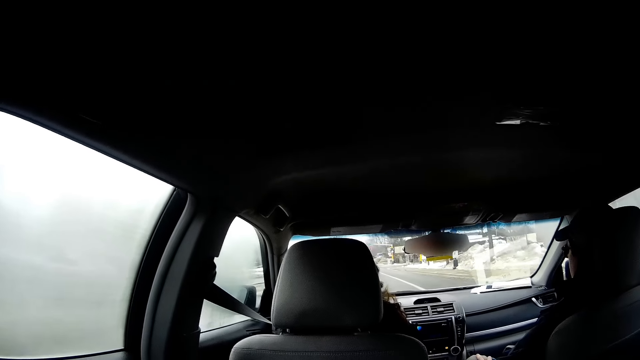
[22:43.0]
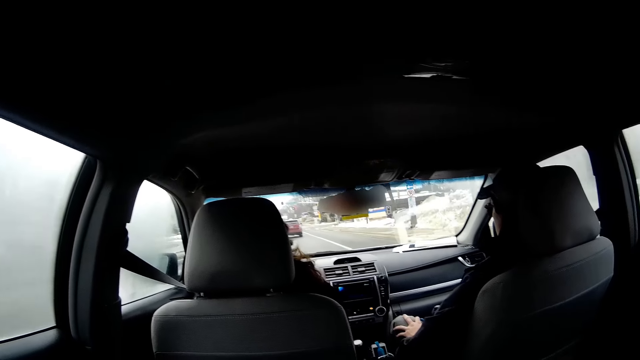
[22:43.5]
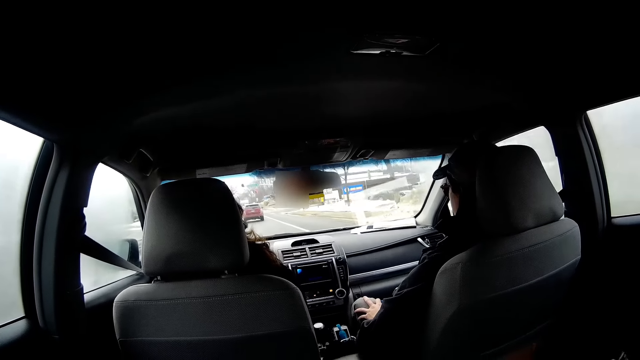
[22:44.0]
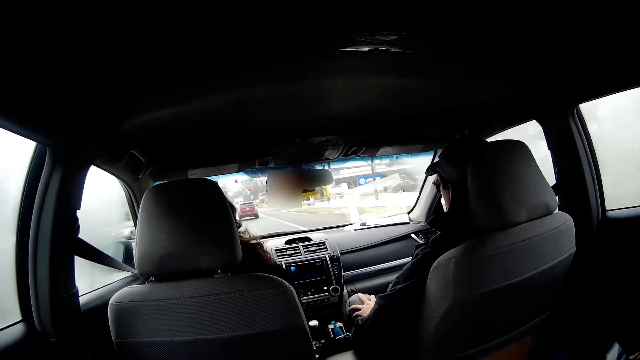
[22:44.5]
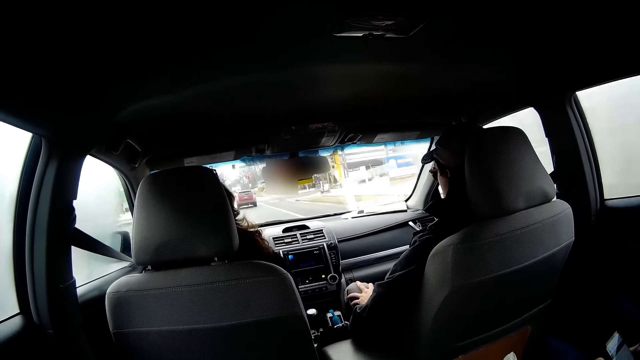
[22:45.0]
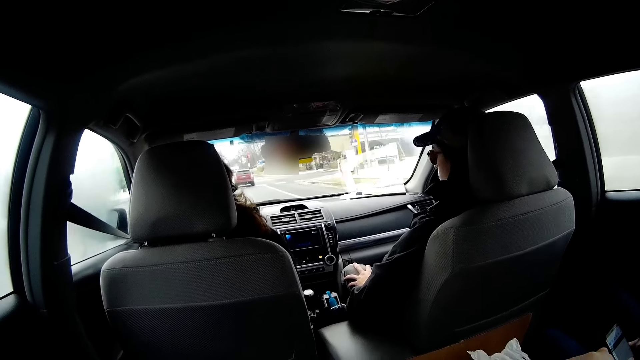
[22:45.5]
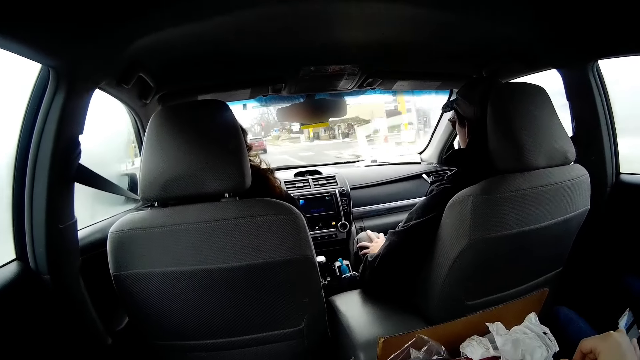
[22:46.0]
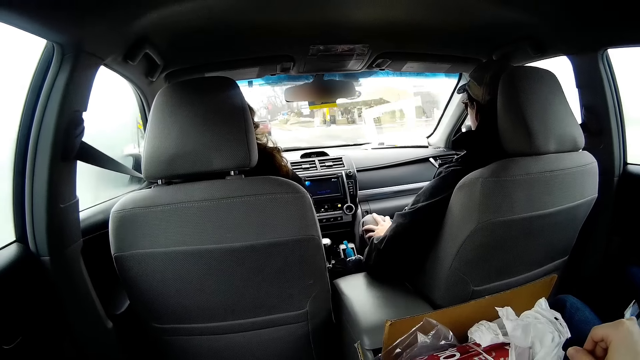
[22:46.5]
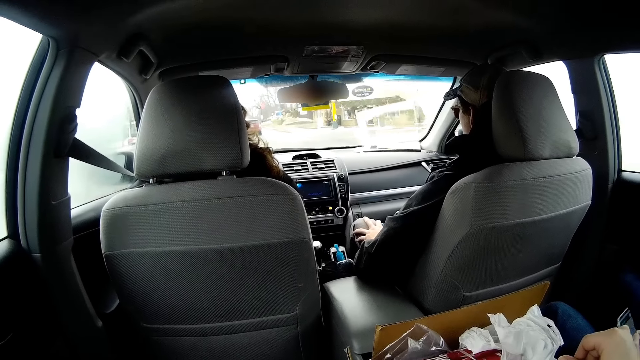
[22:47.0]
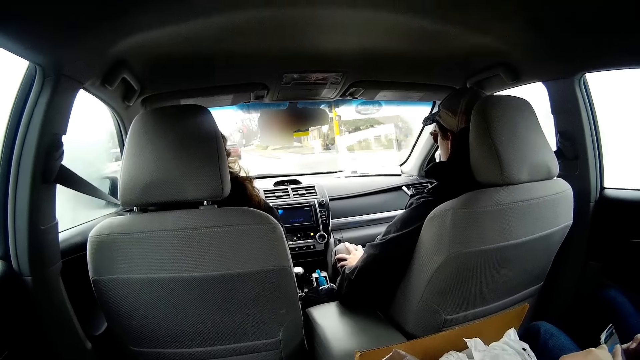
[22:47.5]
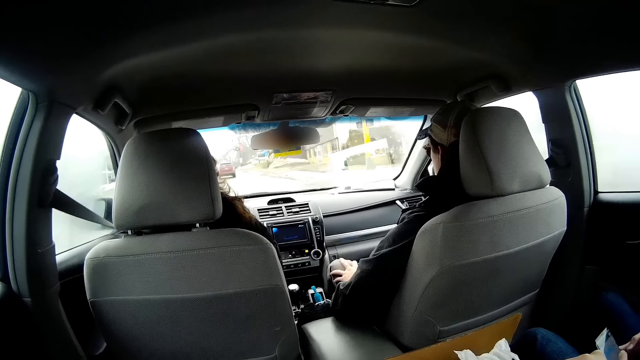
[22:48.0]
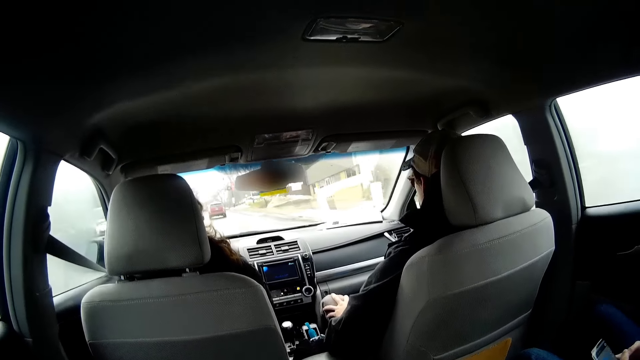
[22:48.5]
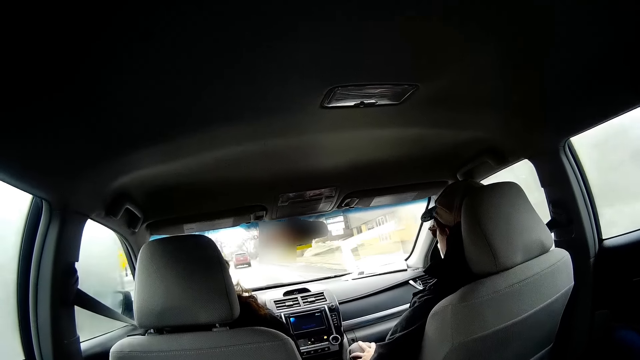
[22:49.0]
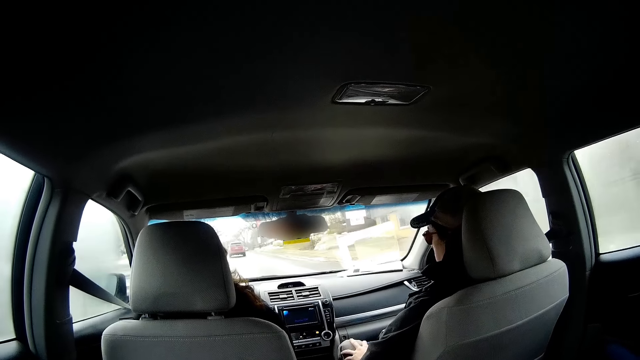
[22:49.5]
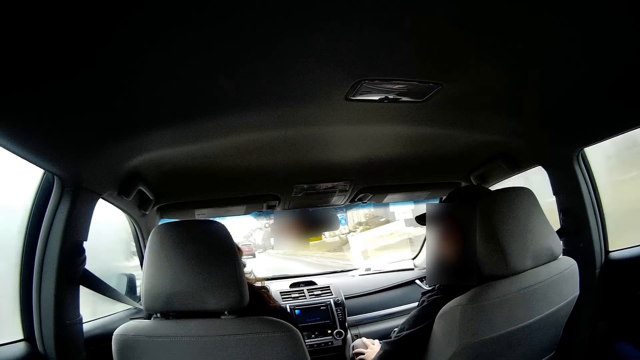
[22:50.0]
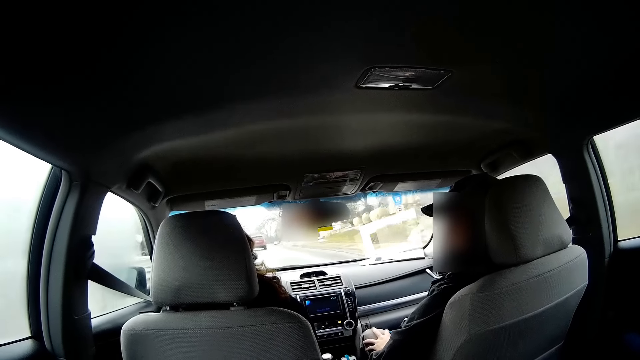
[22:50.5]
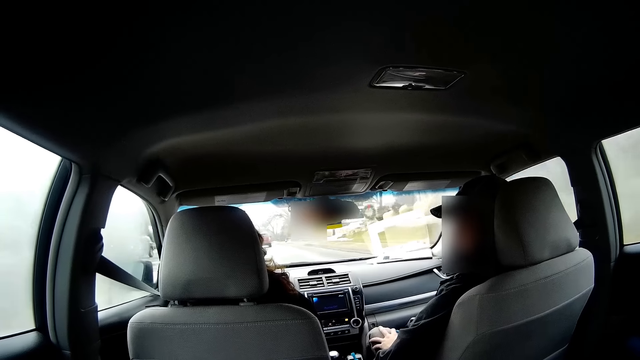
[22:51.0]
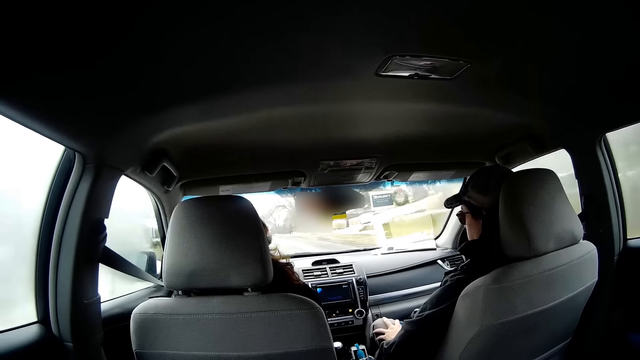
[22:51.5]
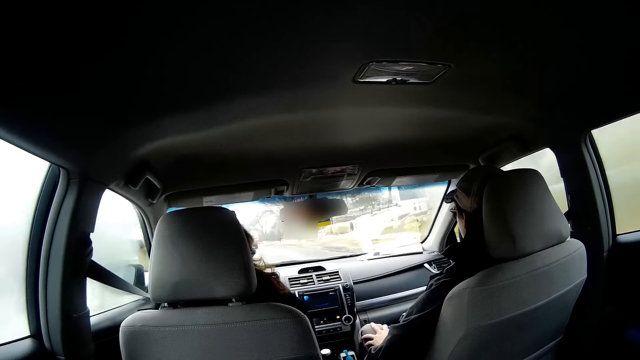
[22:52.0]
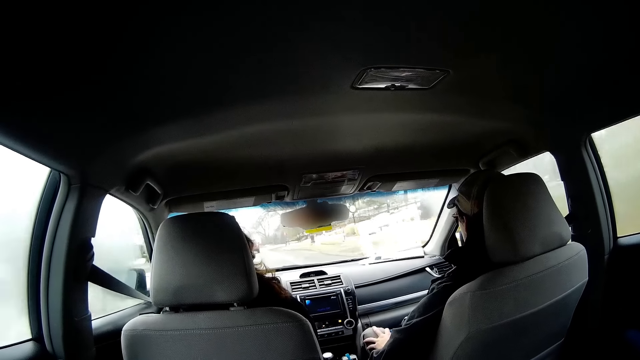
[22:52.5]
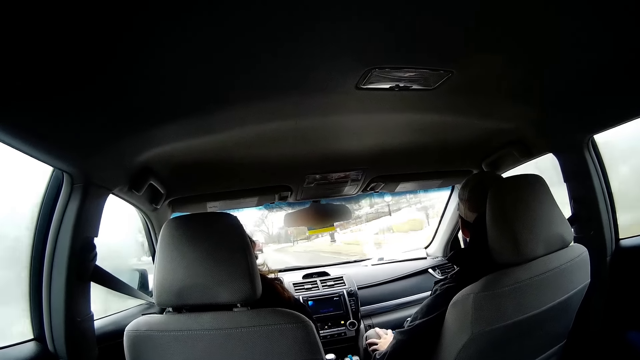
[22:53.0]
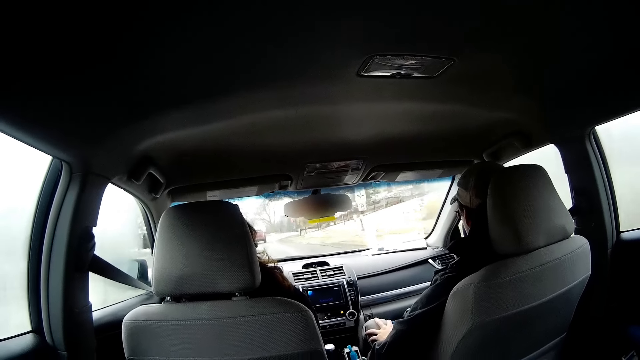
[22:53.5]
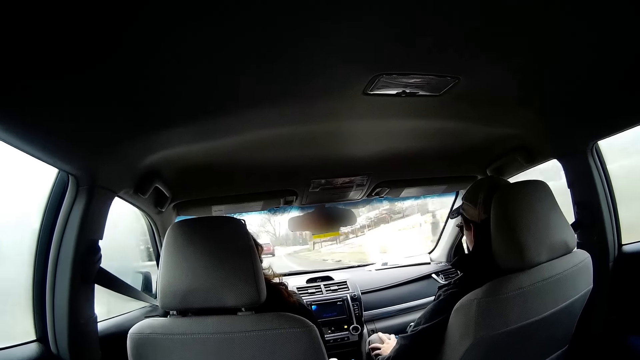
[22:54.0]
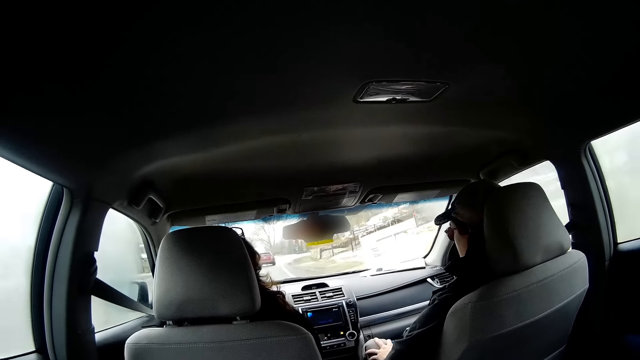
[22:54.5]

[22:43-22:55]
A person looks aside. Another person drives the car. The first person looks aside. The other person drives the car.

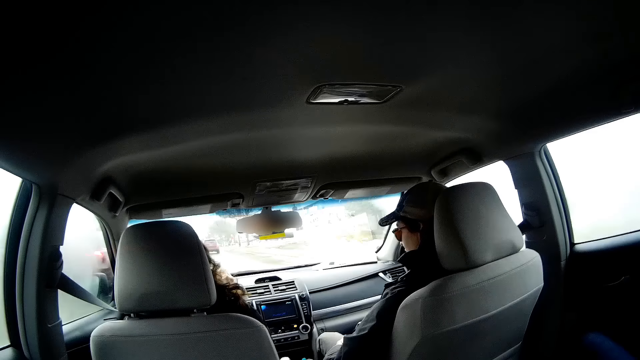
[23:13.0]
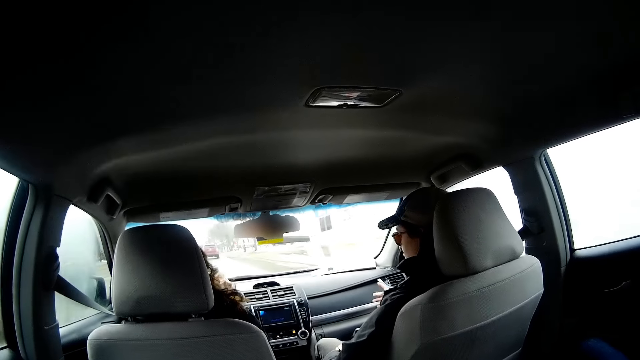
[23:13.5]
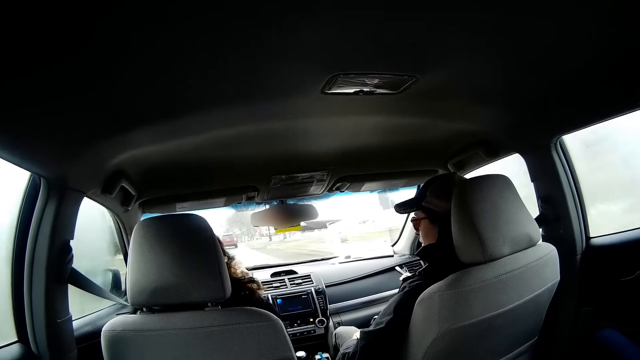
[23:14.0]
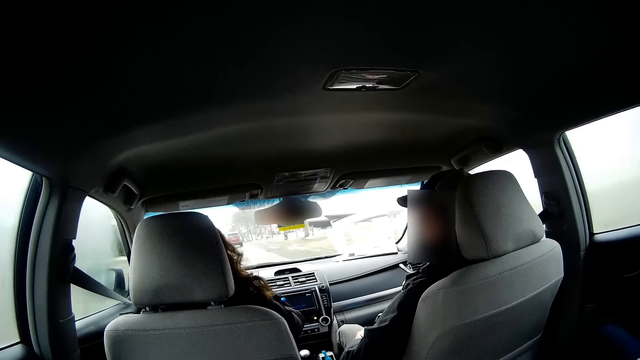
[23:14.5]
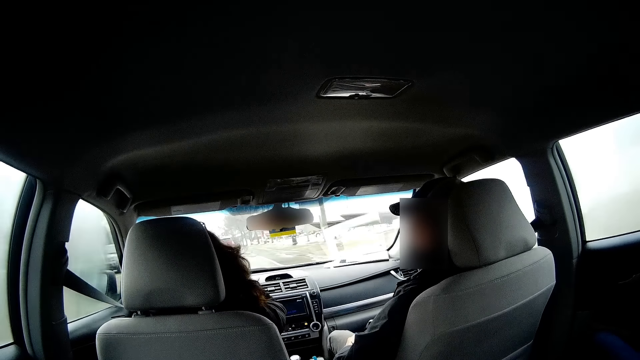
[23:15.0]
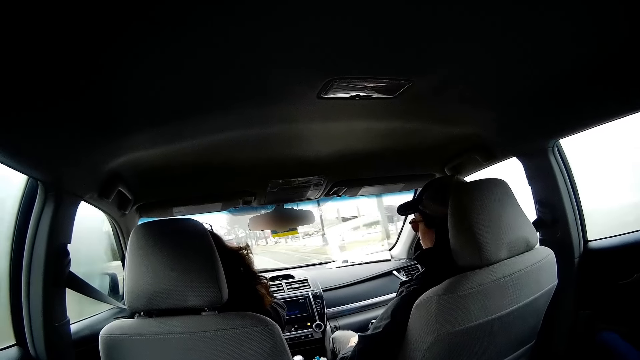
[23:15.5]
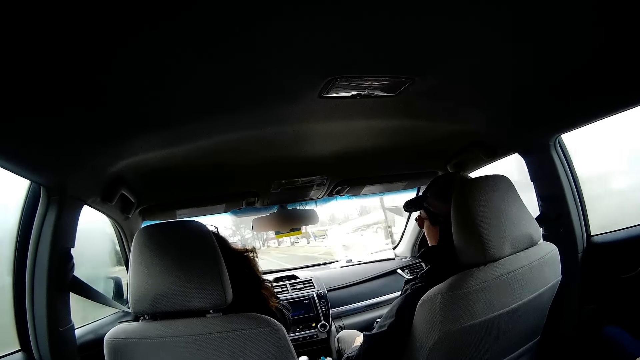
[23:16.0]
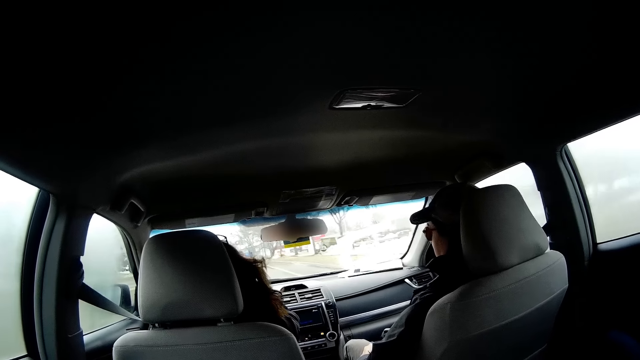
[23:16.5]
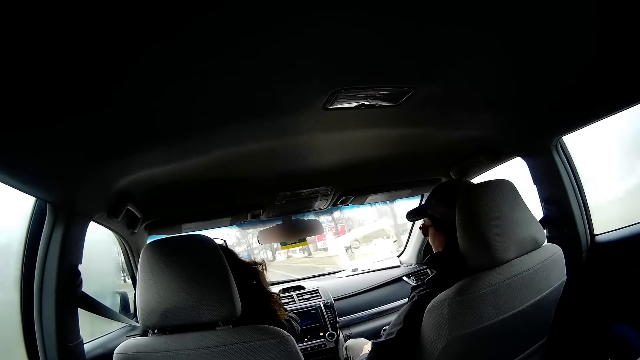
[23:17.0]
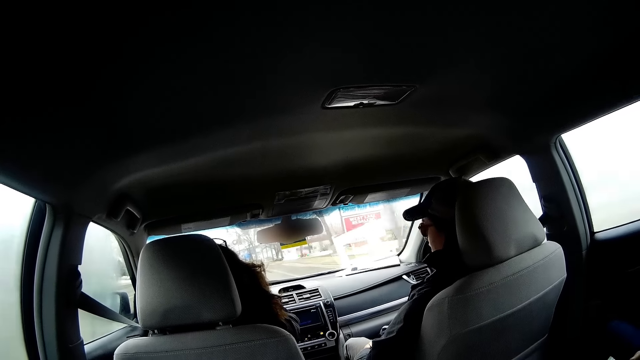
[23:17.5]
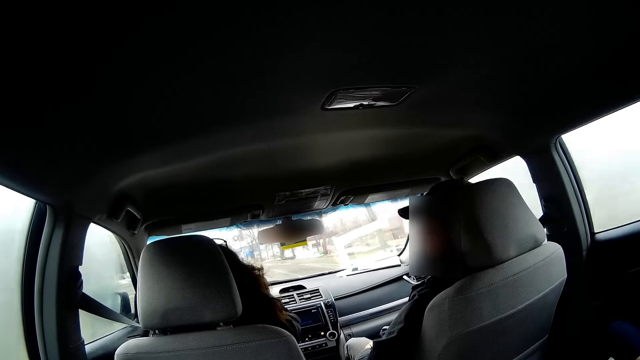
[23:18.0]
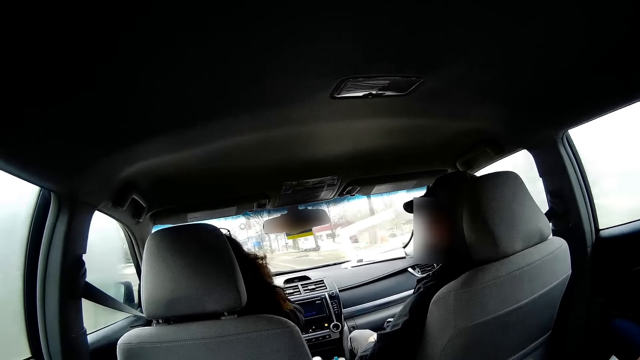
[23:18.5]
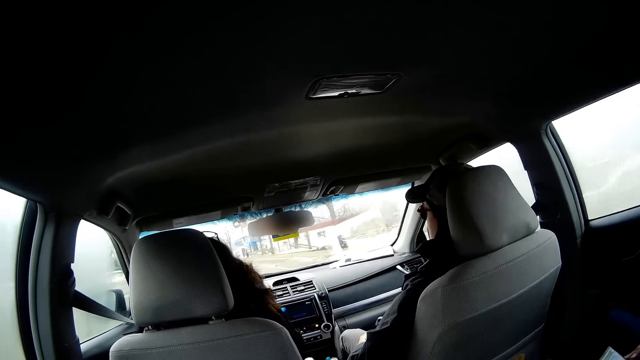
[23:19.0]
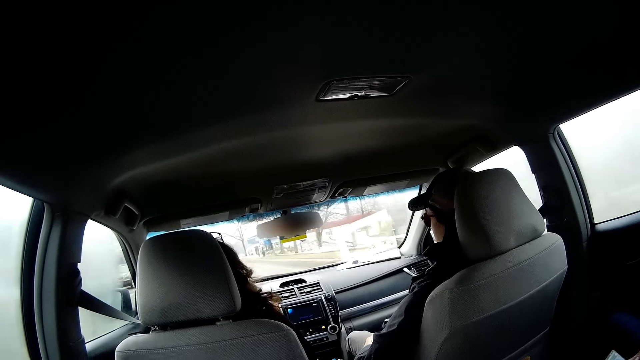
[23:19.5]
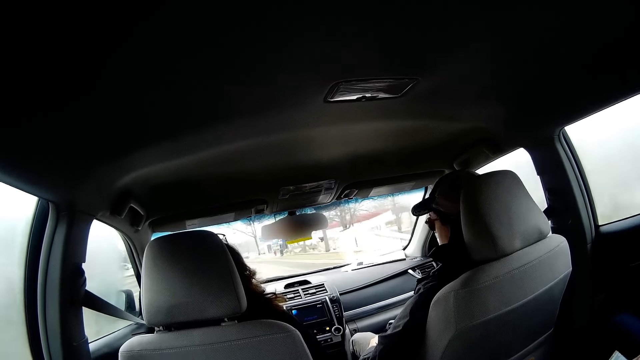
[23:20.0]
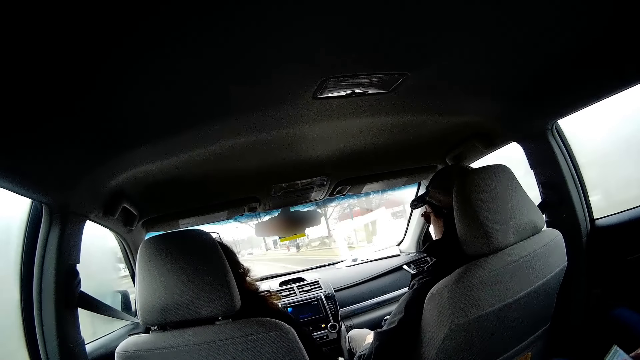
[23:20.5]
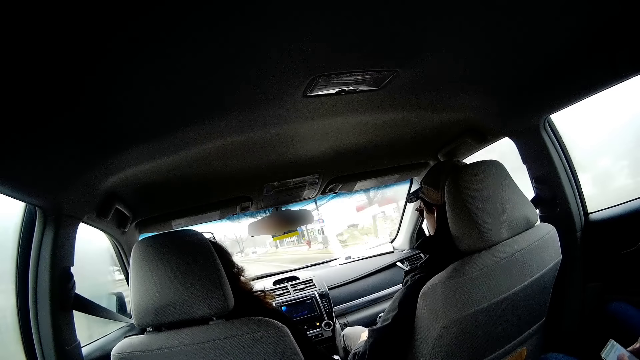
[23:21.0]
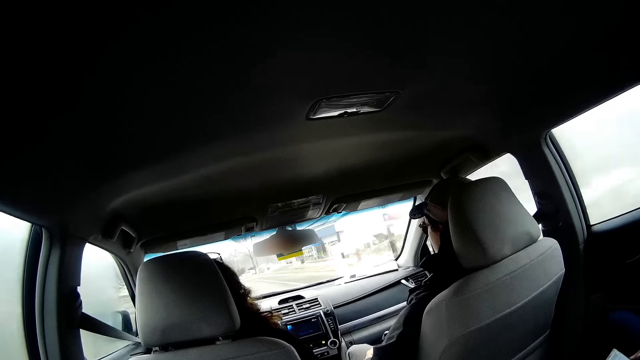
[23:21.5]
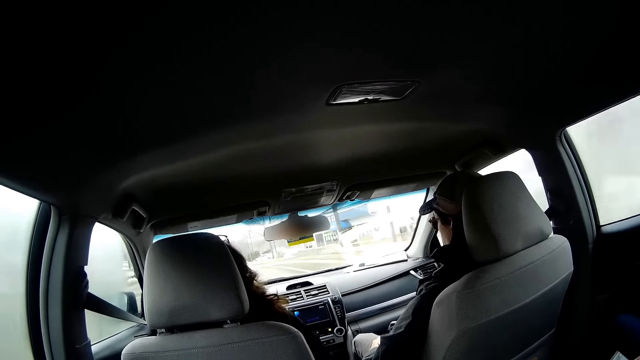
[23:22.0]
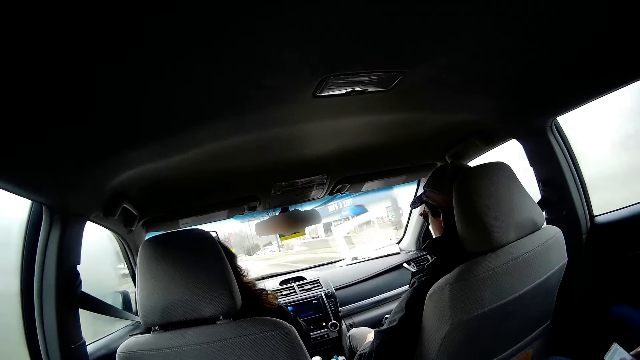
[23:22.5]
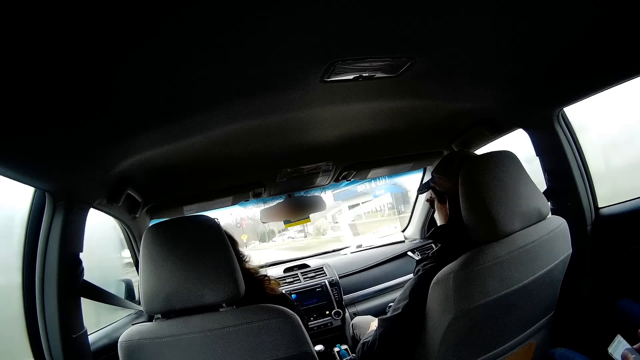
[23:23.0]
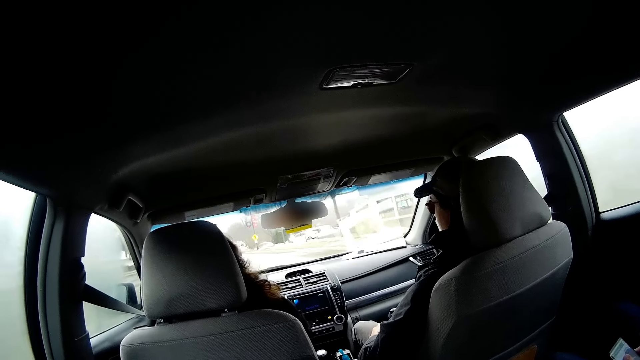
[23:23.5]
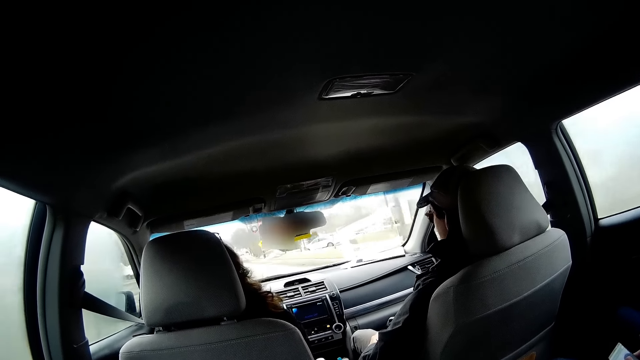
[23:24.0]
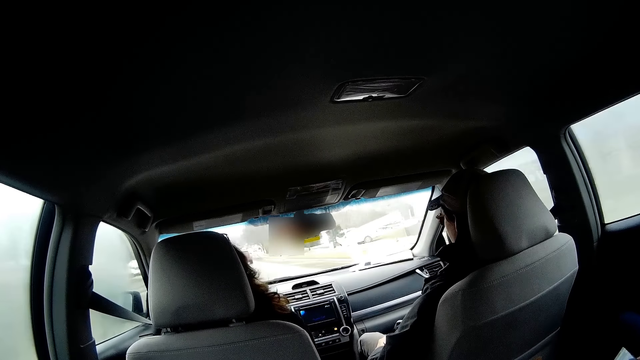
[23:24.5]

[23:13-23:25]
A person talks to another person. The first person looks aside.
